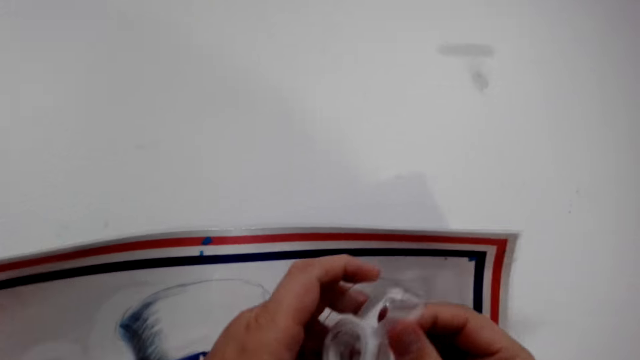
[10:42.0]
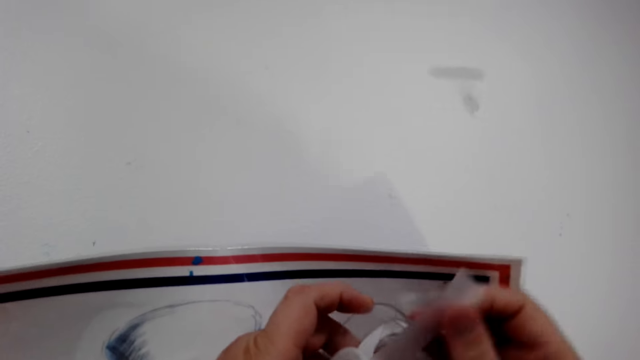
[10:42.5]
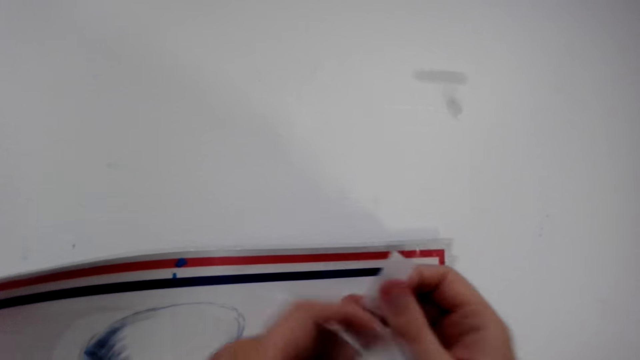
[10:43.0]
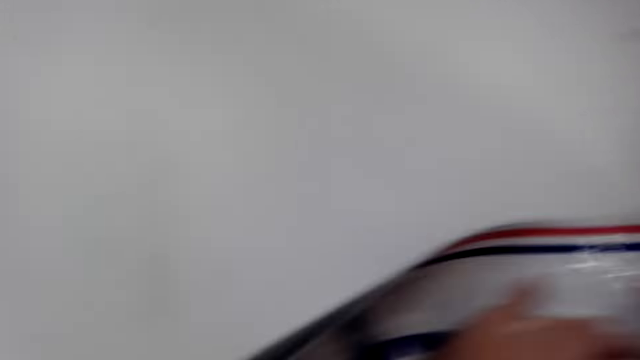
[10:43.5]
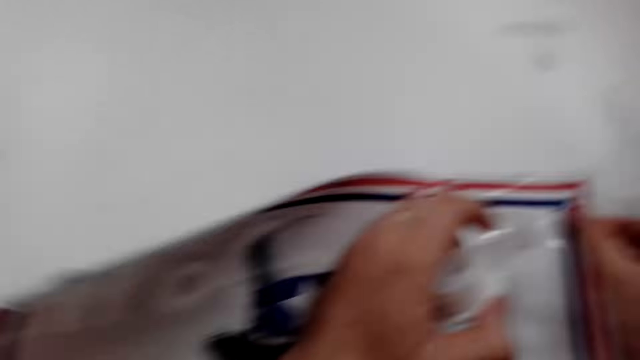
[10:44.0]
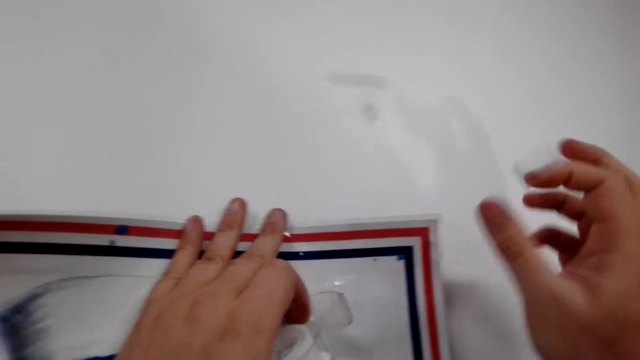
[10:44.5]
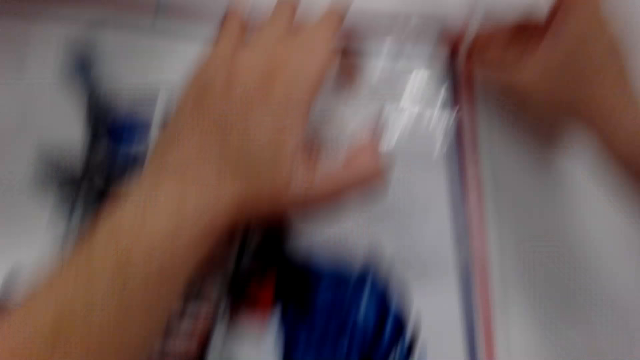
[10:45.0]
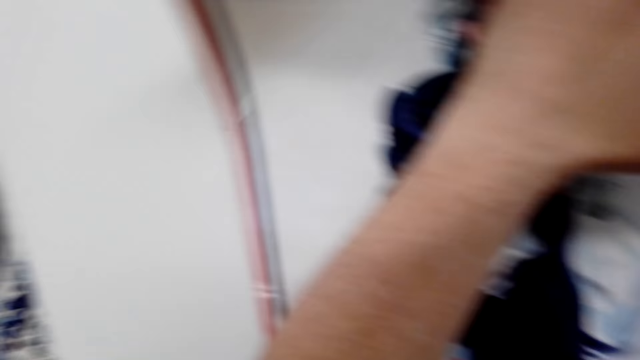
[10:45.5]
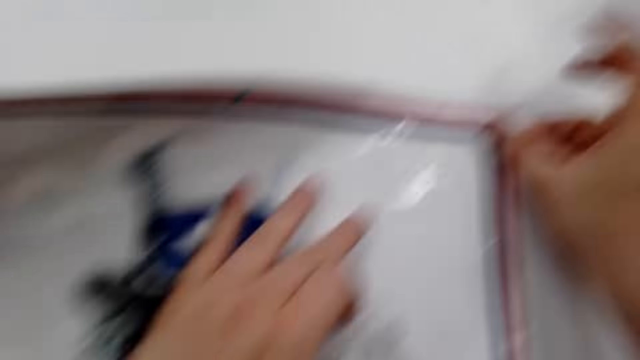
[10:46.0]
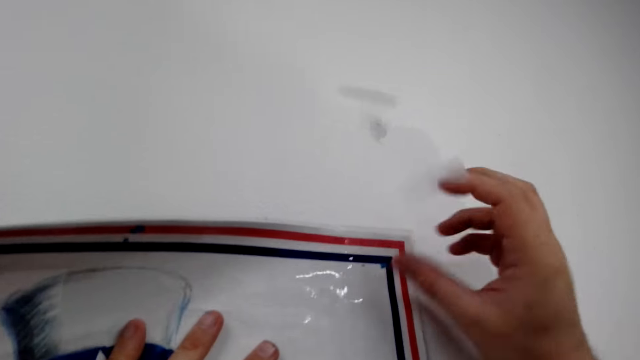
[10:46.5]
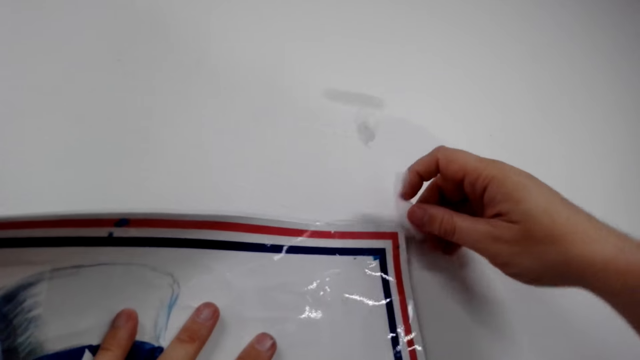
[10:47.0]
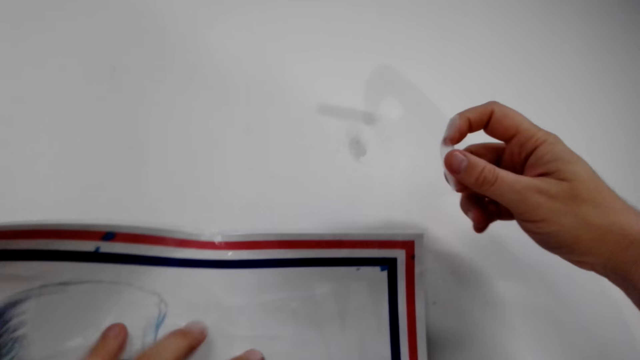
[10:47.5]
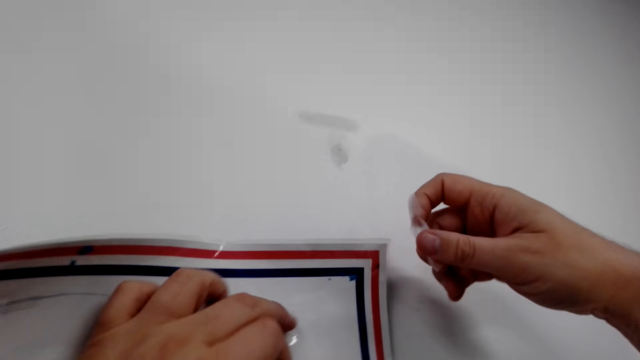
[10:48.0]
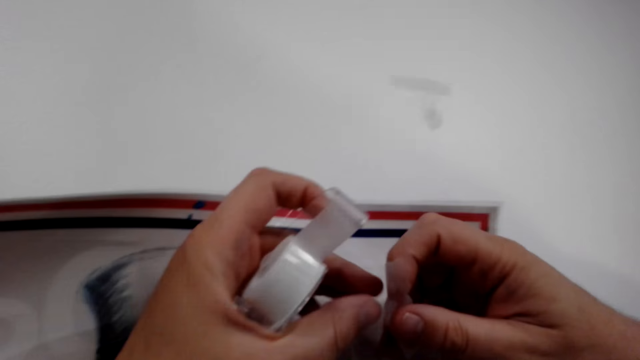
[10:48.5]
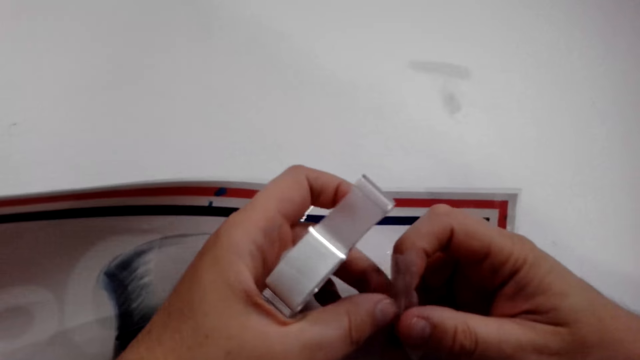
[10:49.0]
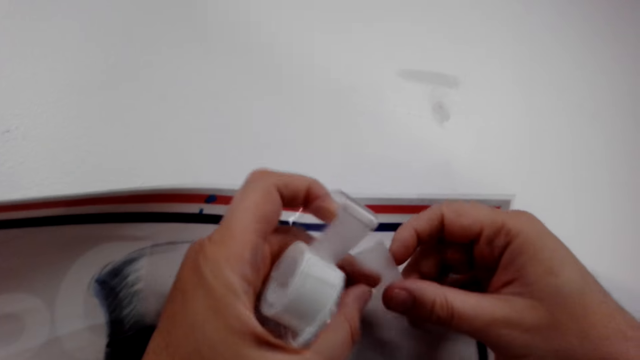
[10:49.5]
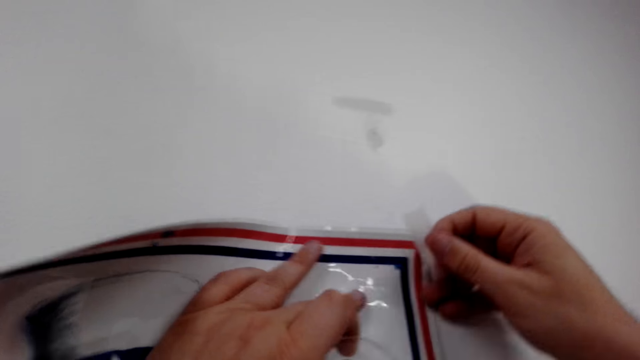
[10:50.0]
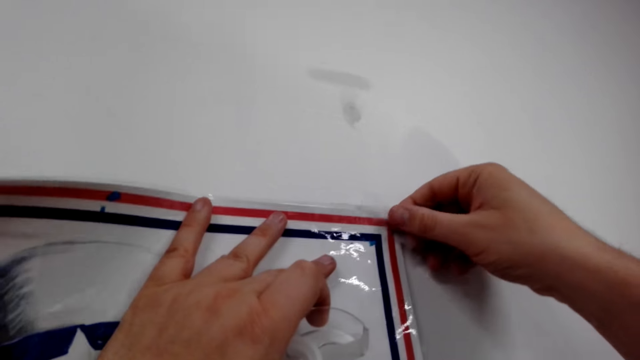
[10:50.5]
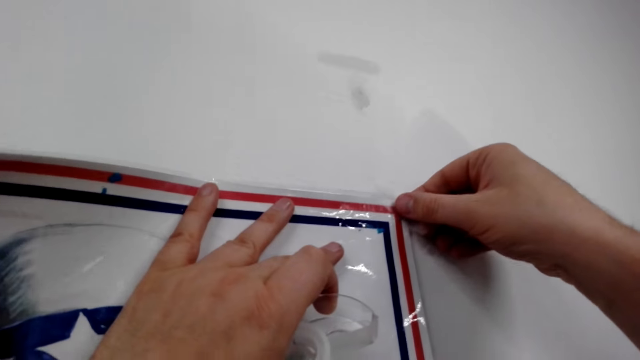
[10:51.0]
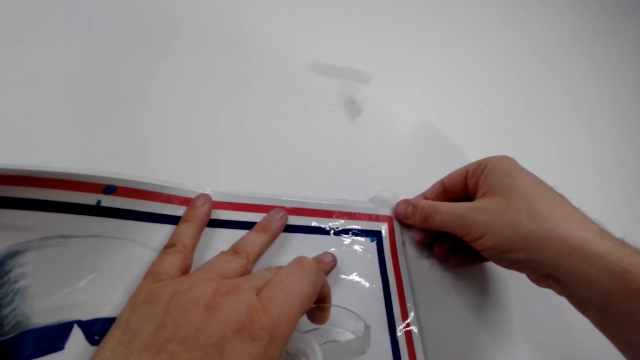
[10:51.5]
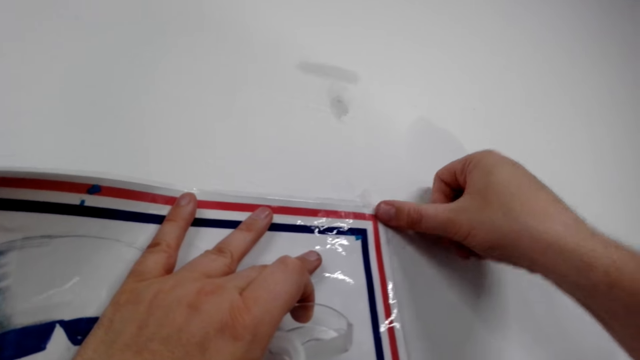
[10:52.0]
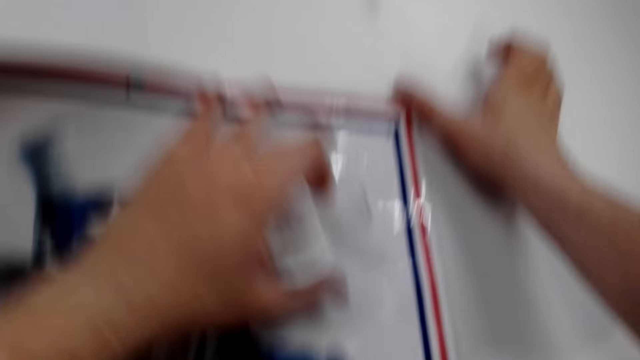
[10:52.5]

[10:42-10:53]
The camera wearer attaches a wallpaper on the wall. They cut a cellotape. They stick the cellotape on the wallpaper.

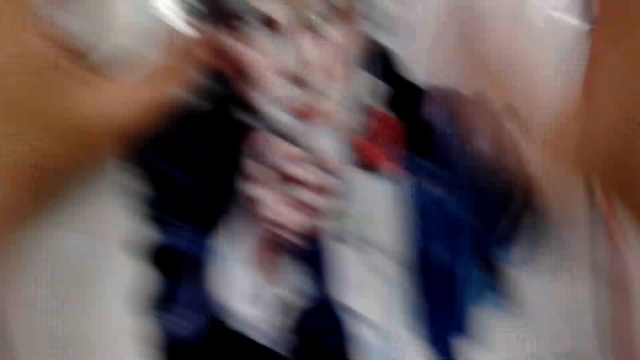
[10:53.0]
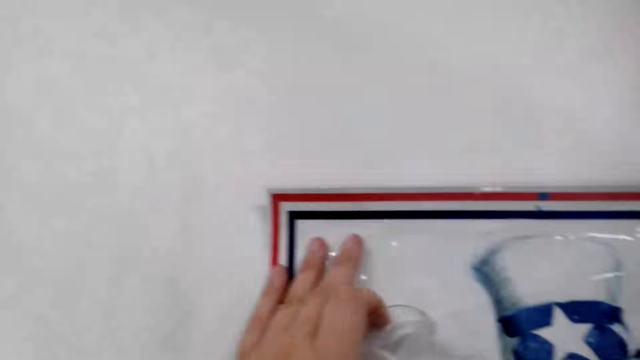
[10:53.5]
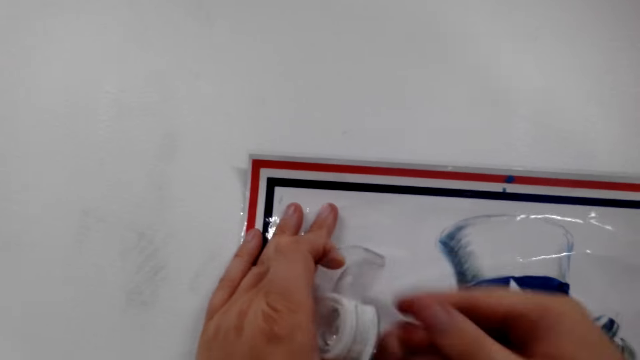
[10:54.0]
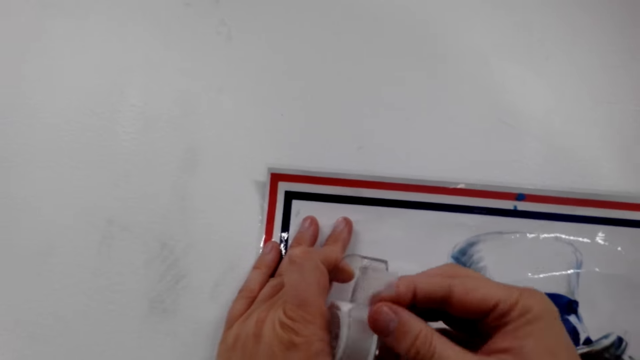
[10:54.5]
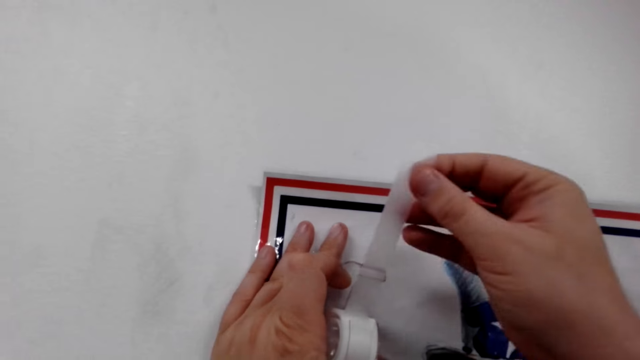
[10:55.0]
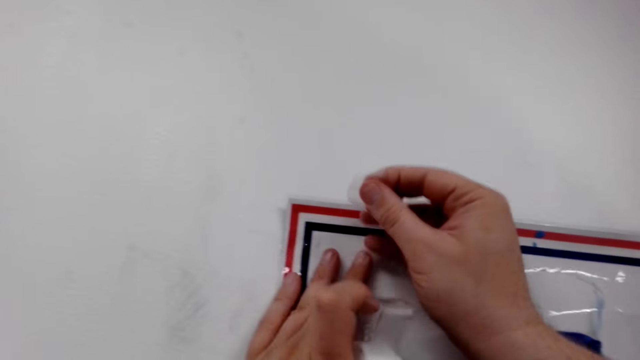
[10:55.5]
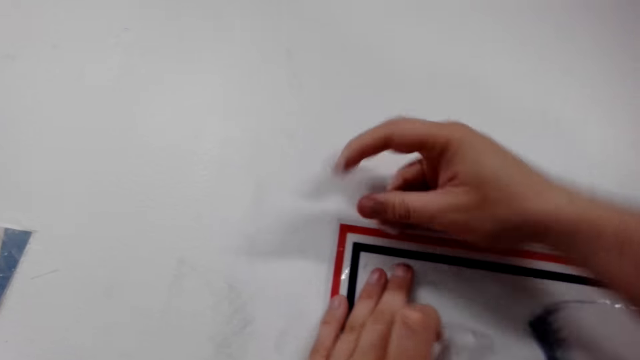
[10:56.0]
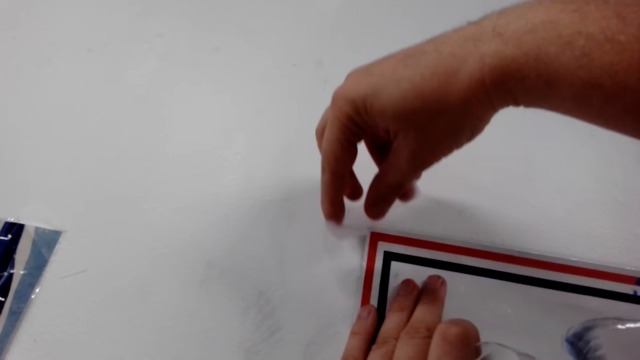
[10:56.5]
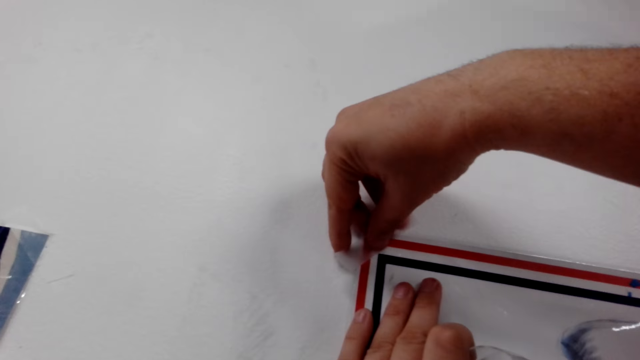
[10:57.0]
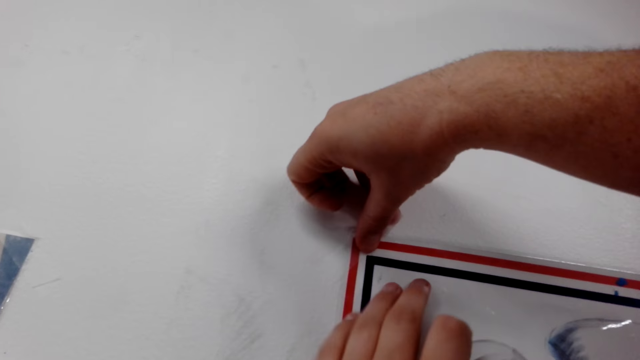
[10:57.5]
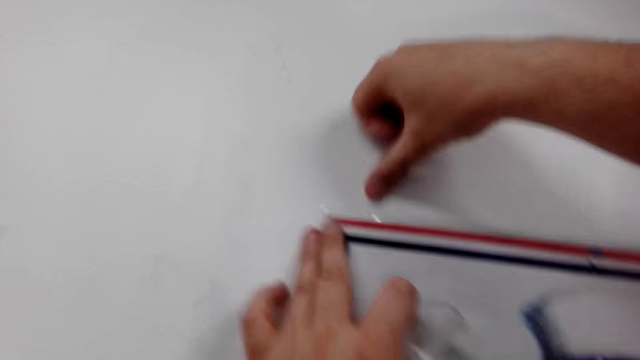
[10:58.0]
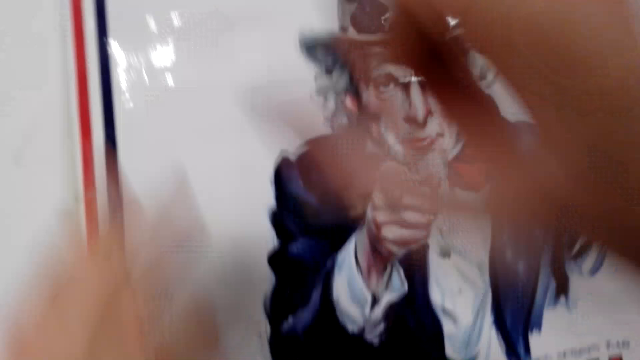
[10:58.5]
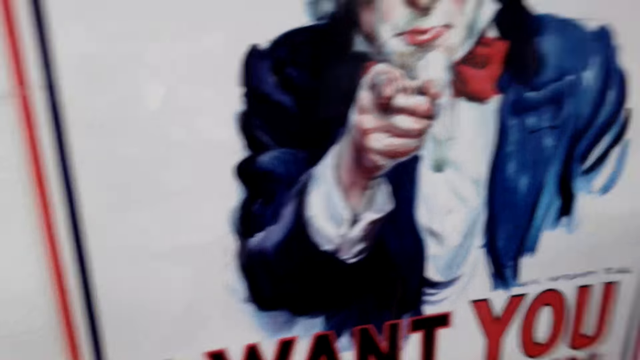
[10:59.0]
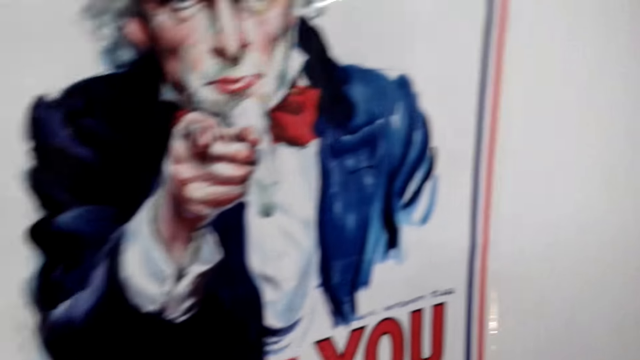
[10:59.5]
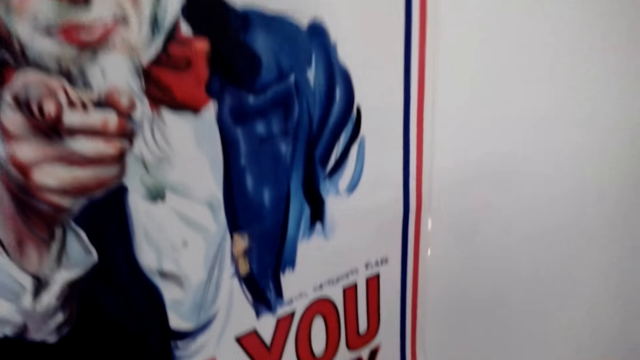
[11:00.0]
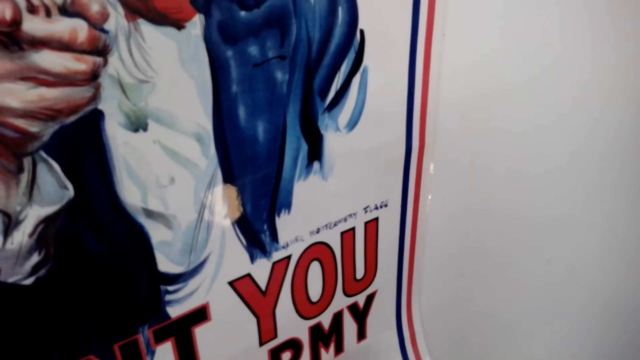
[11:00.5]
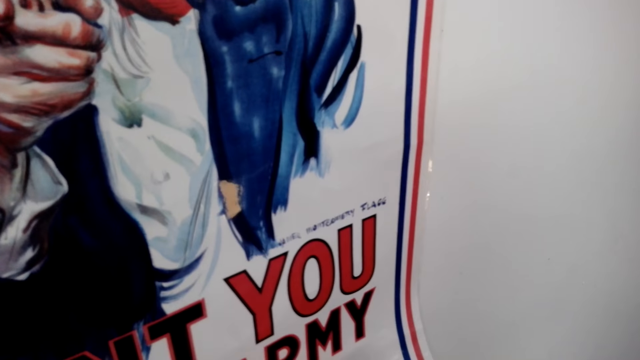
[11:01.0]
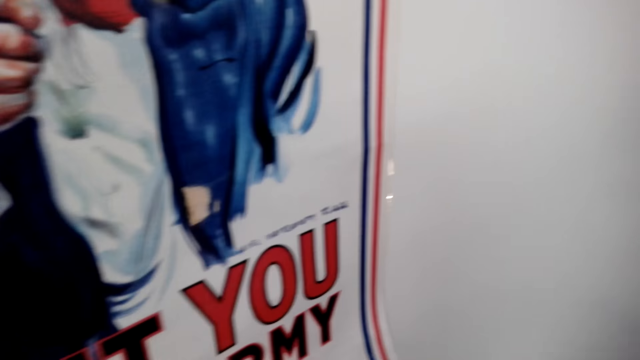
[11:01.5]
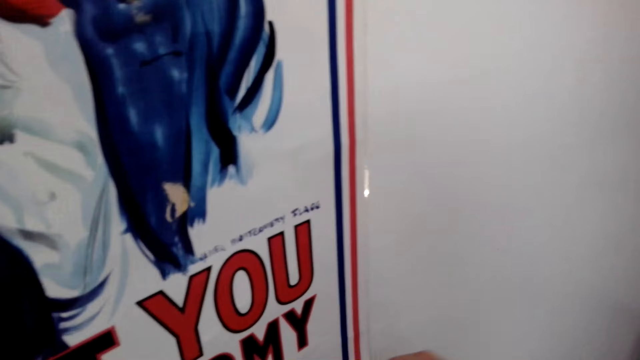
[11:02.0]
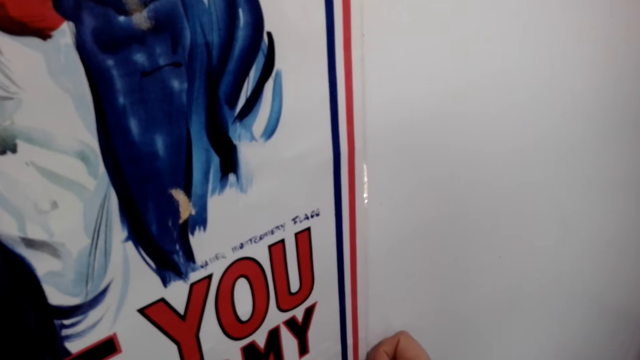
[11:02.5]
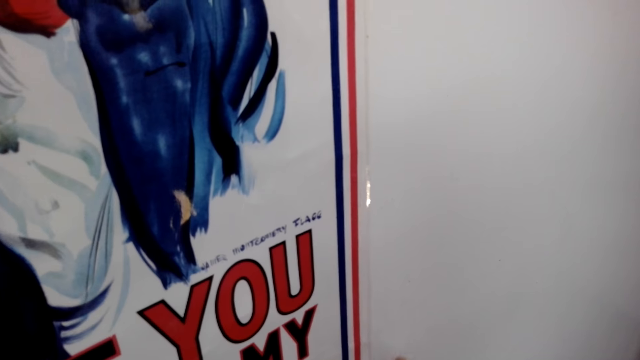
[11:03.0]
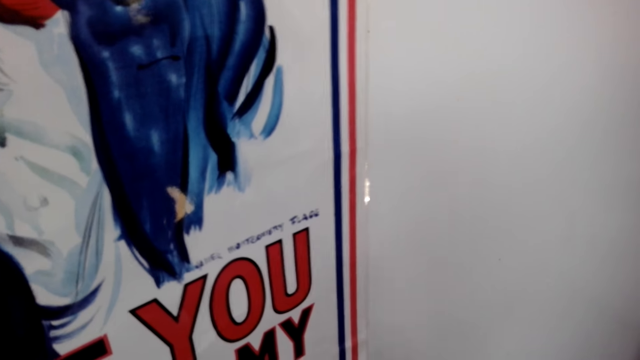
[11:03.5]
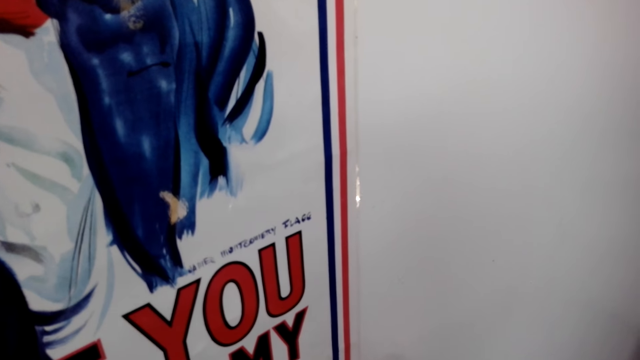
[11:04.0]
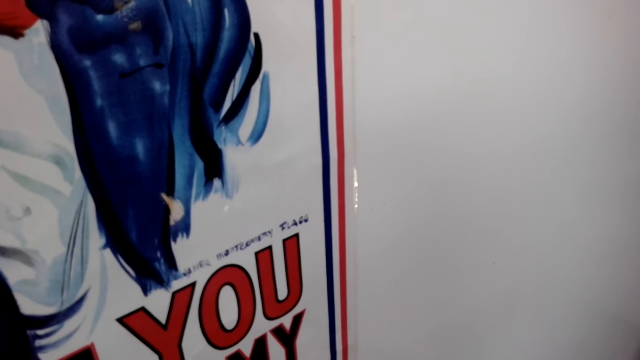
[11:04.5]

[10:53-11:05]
The camera wearer cuts a cellotape. They stick the cellotape on the wallpaper. They cut the cellotape.
